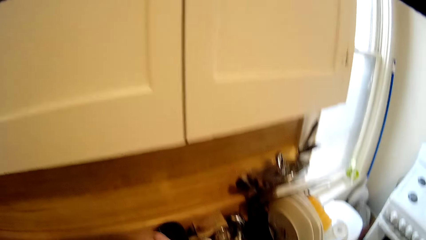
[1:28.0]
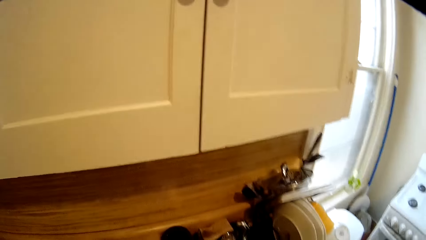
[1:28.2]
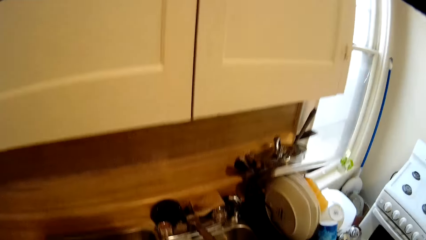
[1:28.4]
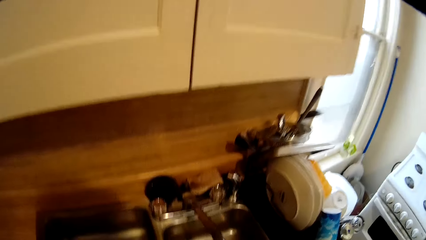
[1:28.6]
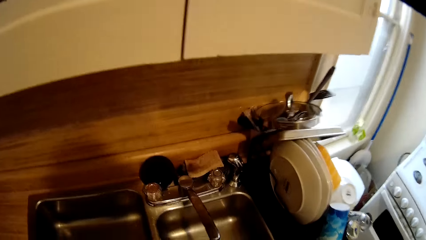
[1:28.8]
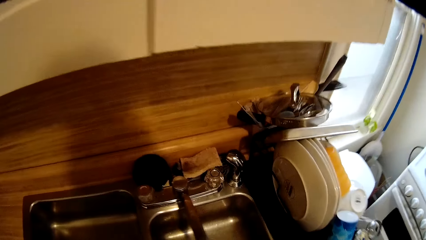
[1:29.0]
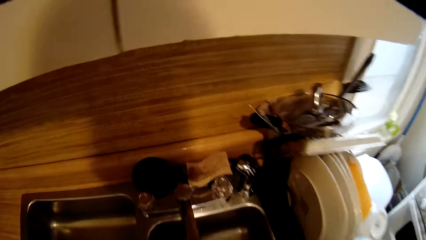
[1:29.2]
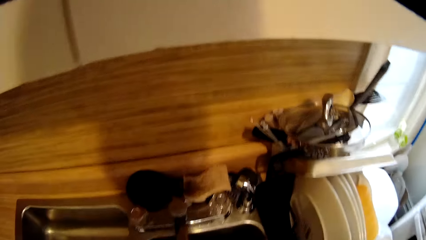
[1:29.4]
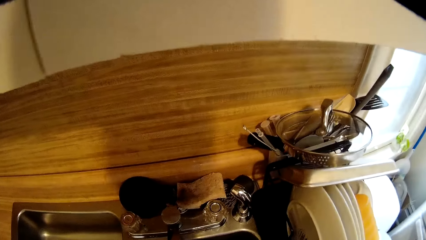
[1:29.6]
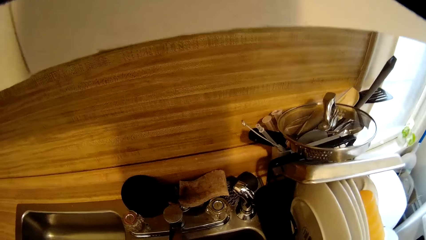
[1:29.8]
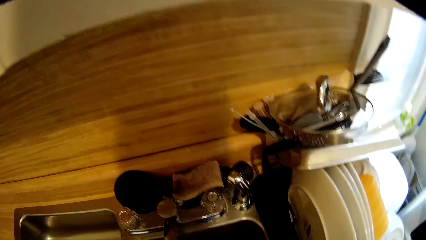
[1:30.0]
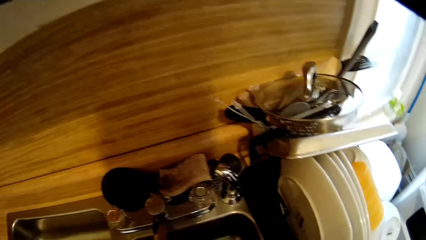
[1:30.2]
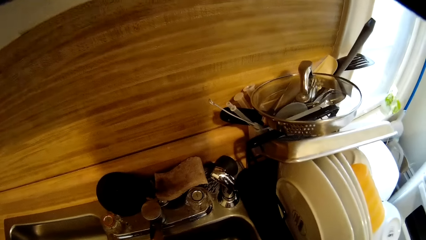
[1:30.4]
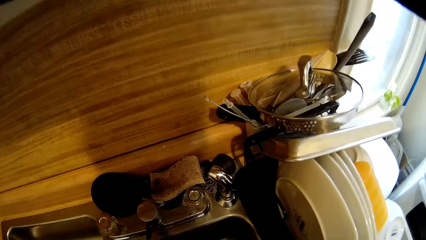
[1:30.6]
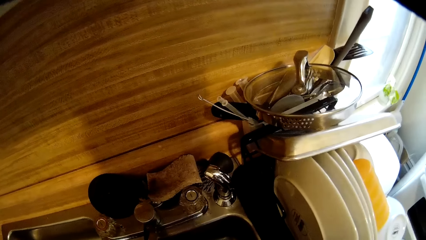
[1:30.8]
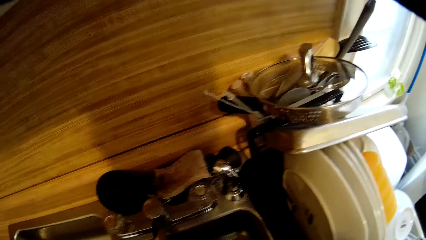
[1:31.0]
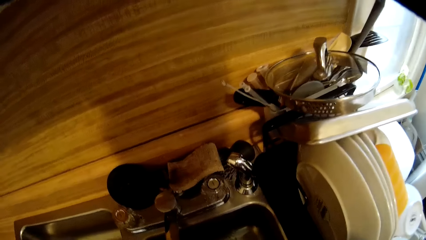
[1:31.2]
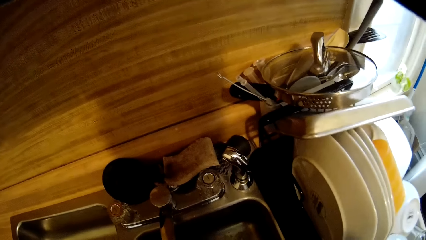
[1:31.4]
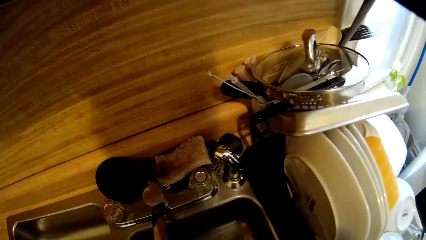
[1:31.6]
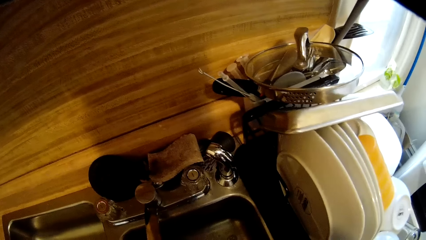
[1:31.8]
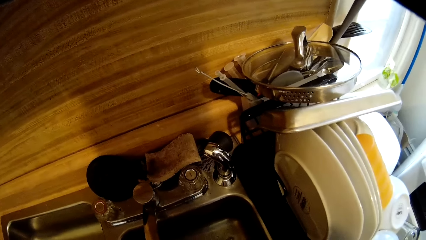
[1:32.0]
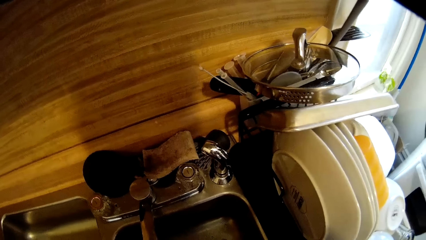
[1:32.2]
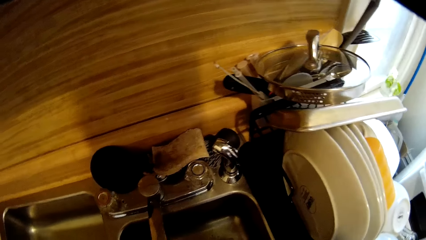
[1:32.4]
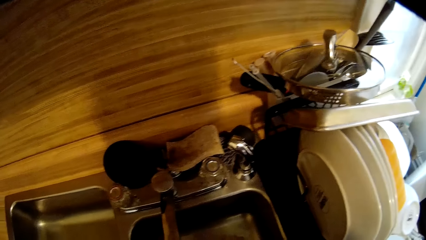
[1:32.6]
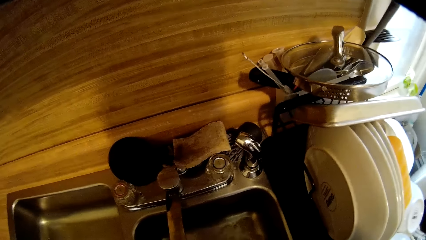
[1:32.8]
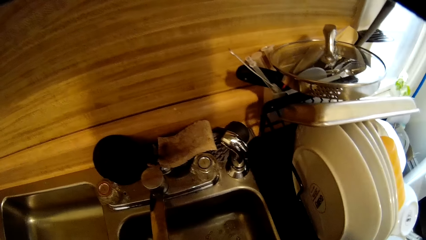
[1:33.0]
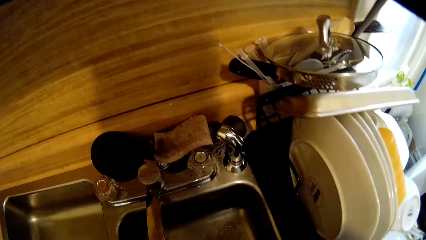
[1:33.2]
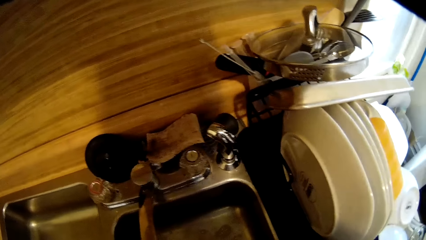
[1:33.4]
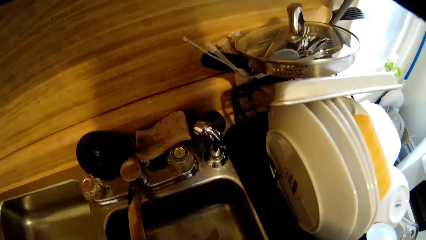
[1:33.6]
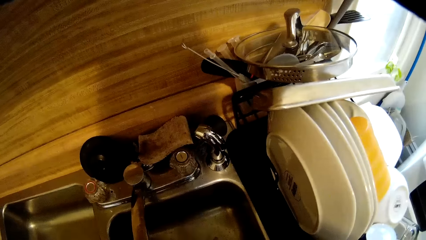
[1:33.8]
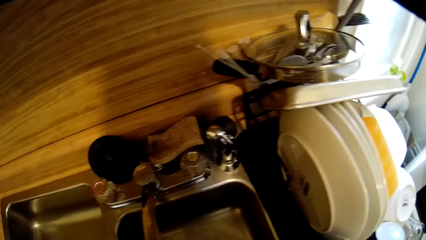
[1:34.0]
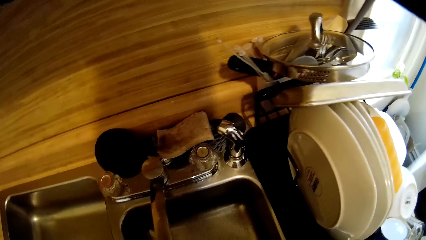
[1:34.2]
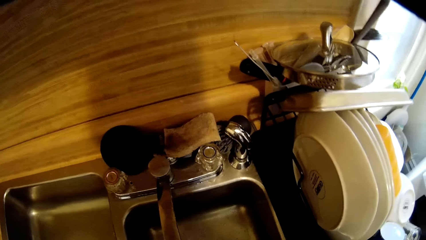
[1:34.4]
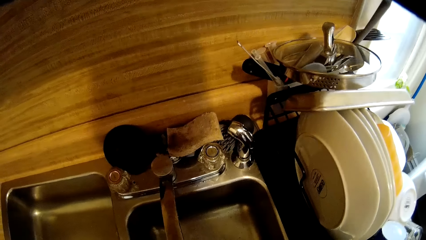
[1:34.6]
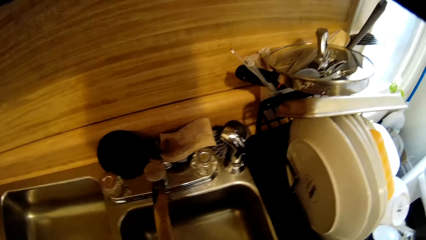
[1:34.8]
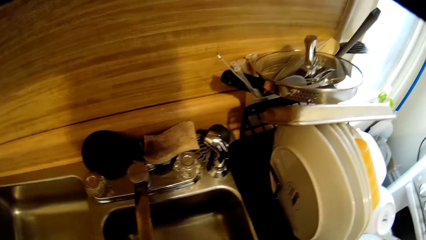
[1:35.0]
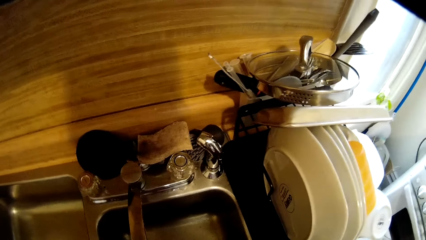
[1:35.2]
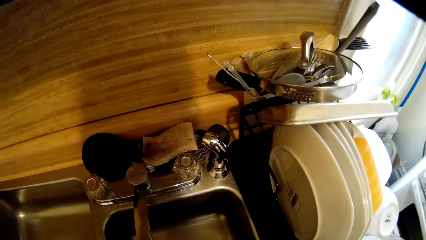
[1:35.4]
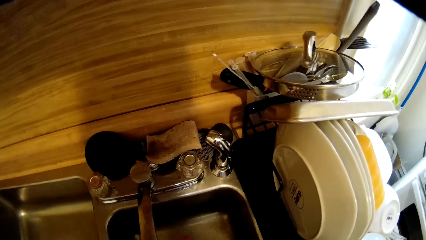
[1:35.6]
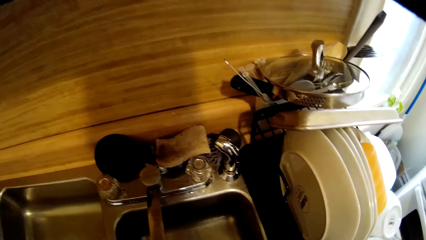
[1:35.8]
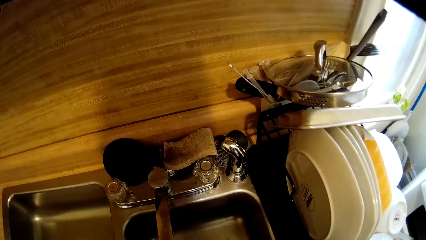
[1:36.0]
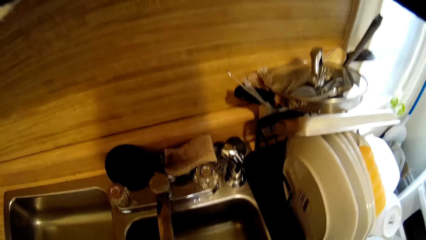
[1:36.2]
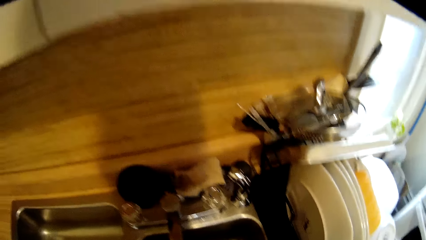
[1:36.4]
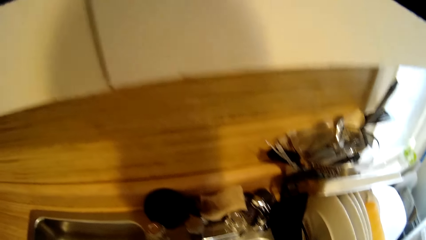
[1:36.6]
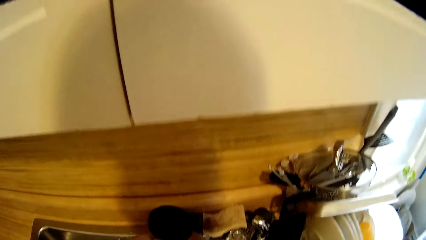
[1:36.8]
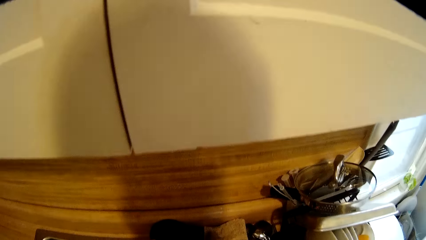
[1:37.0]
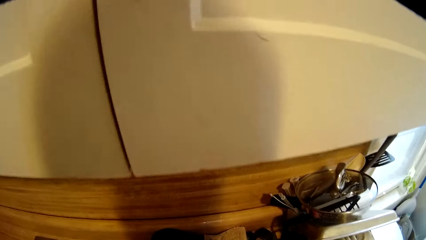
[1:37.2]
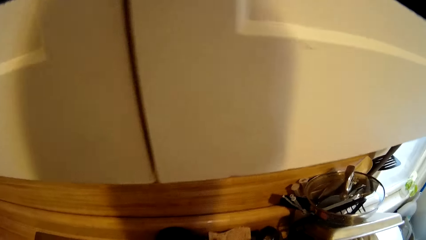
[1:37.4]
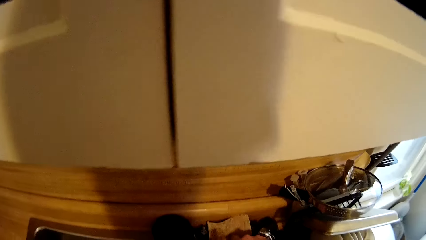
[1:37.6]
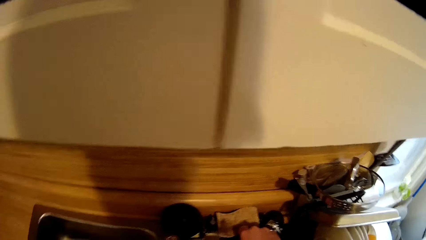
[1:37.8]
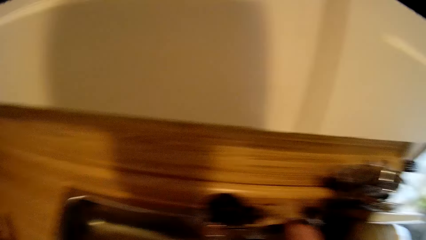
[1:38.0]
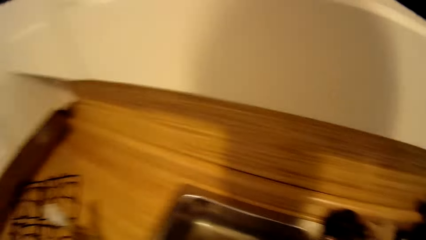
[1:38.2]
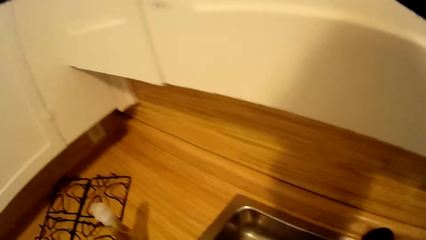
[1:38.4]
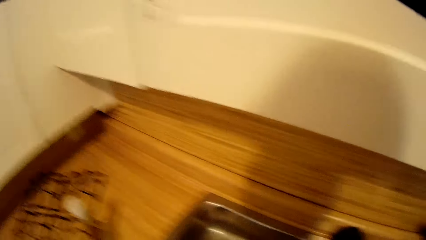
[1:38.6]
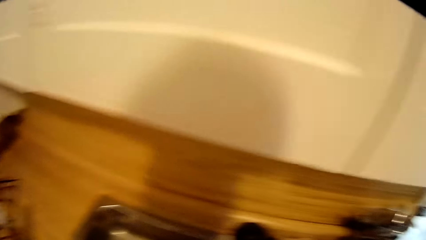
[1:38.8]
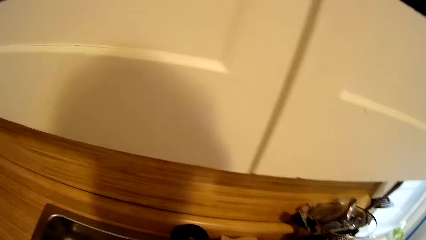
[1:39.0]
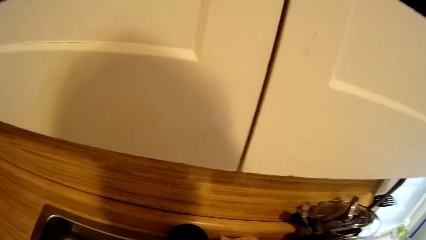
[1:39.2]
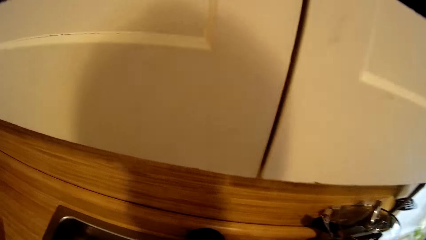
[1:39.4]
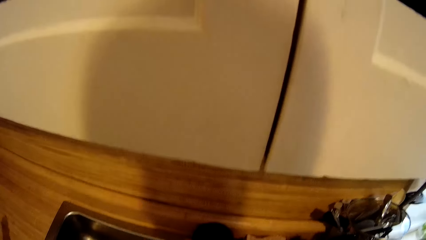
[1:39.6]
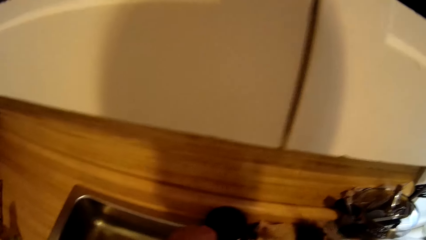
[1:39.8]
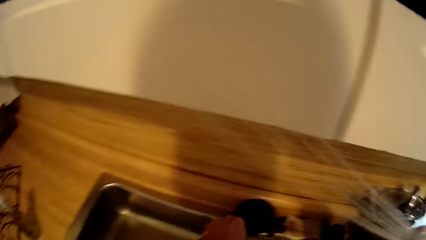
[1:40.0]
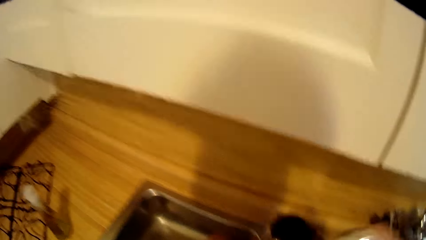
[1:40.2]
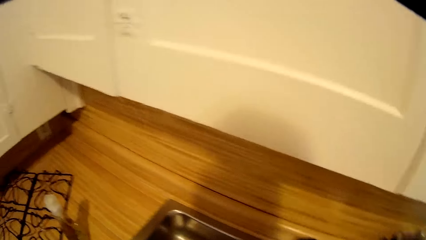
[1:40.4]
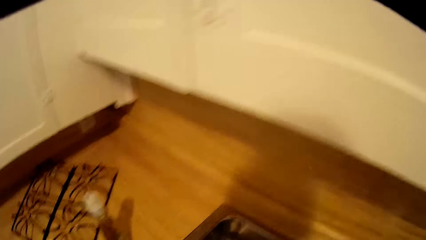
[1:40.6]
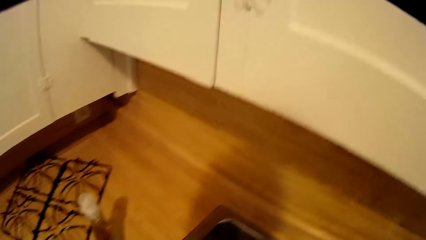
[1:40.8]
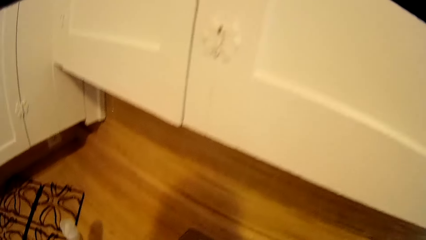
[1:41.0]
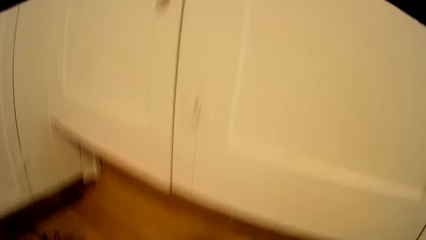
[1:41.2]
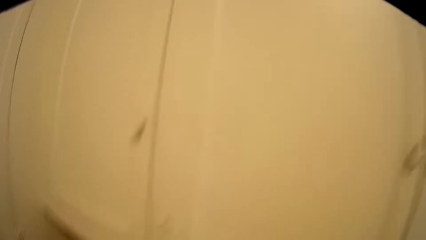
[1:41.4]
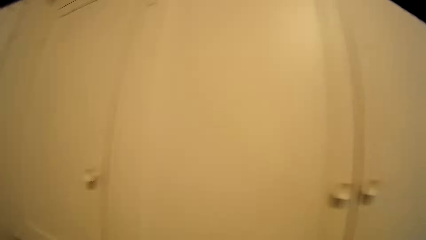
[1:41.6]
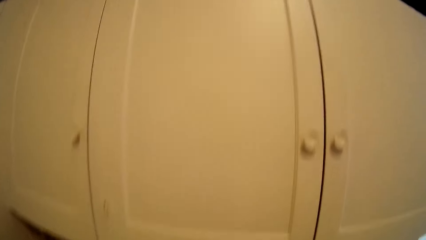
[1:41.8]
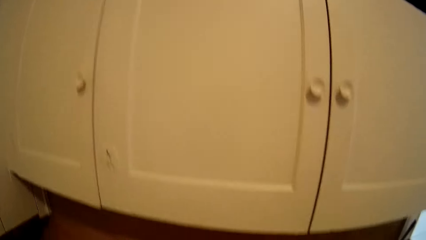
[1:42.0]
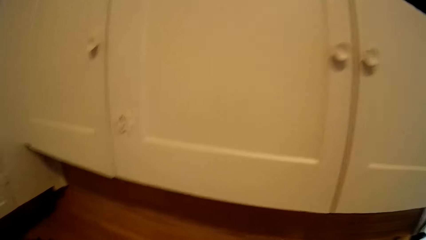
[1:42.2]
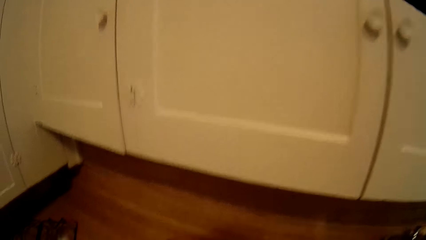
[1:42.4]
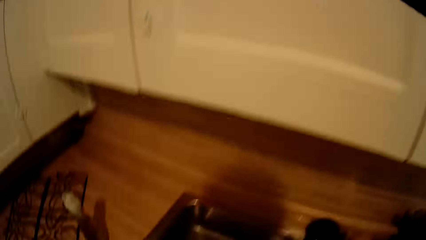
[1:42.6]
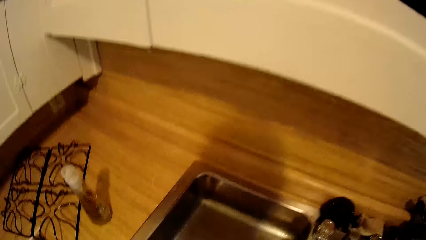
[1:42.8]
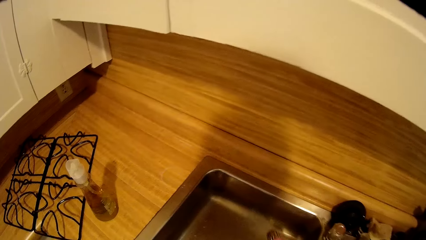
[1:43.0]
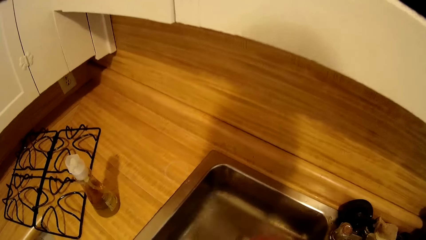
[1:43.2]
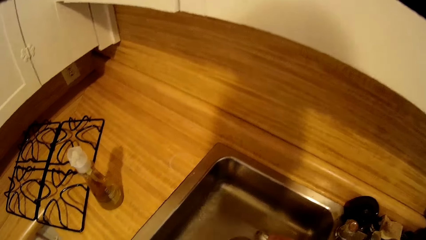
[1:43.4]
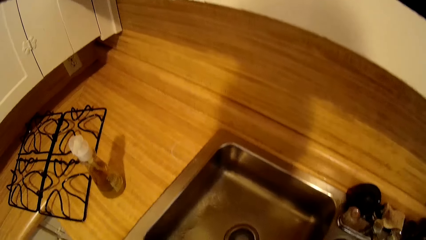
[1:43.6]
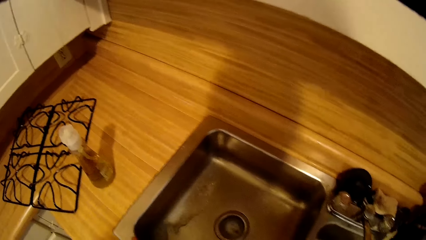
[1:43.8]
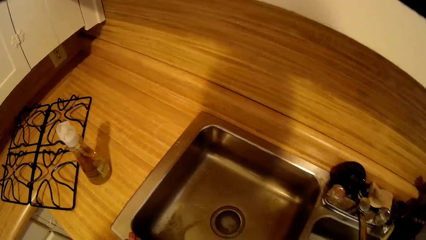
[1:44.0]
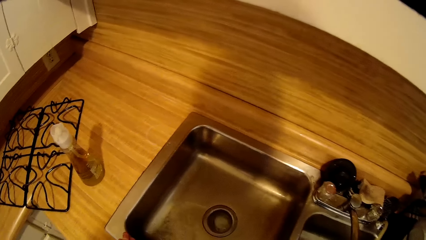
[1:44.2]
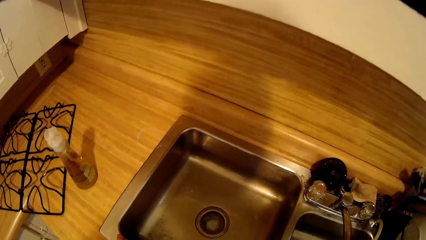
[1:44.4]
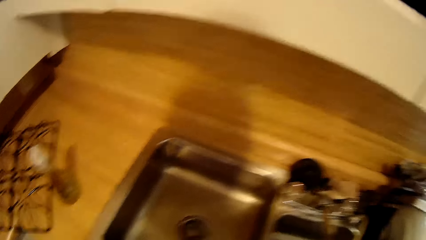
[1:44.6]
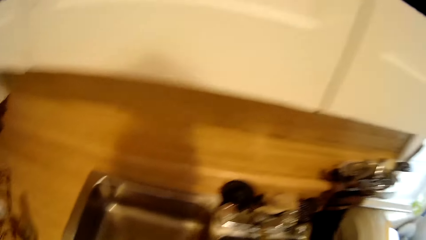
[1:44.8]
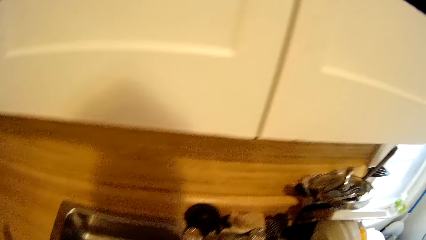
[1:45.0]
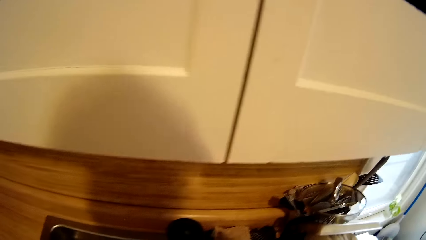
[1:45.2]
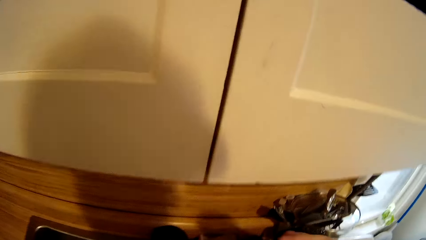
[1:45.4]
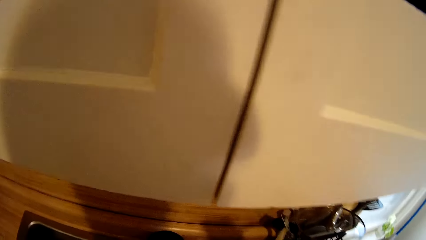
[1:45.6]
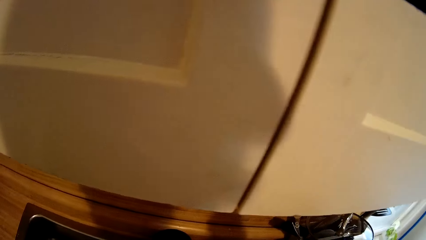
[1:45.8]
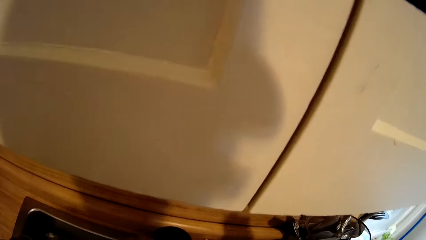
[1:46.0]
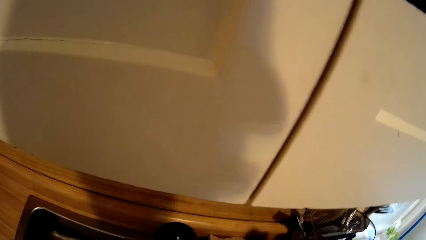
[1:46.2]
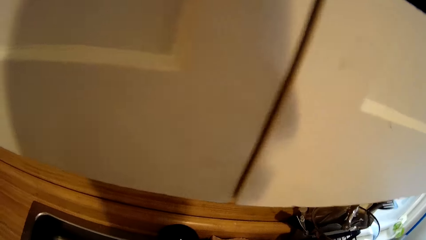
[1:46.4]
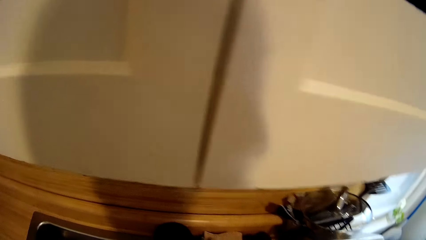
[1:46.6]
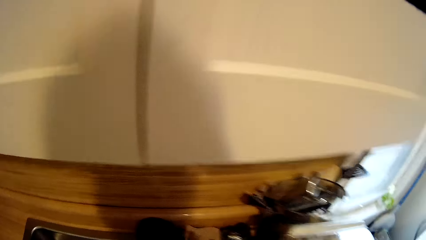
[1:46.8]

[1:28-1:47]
The camera wearer rinses the sink with water.
